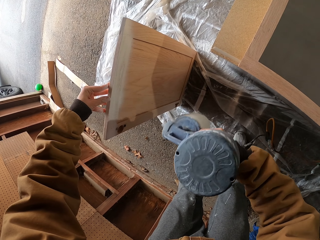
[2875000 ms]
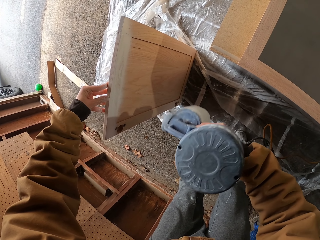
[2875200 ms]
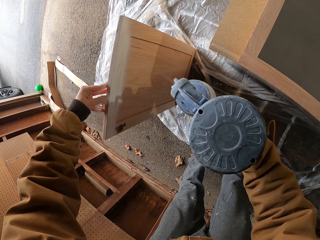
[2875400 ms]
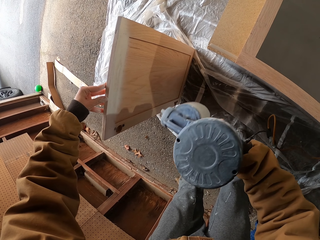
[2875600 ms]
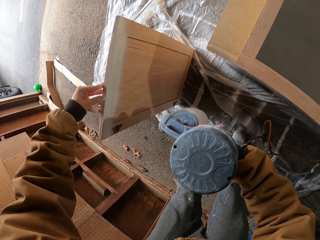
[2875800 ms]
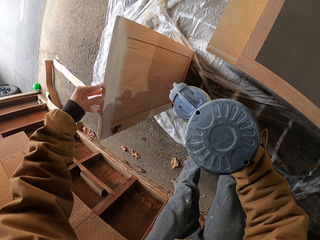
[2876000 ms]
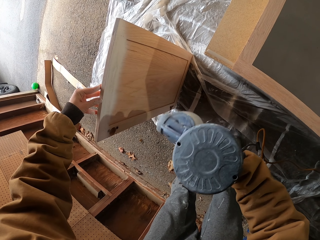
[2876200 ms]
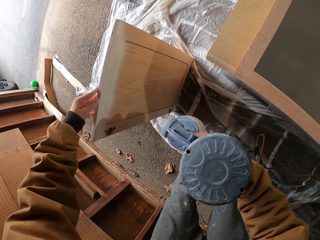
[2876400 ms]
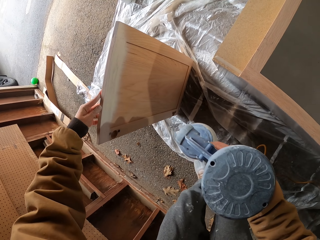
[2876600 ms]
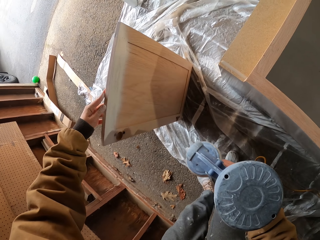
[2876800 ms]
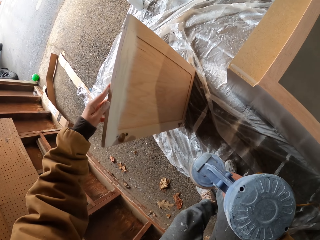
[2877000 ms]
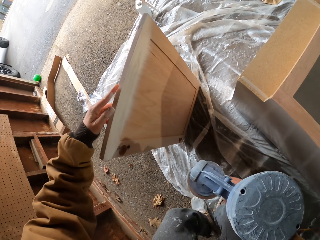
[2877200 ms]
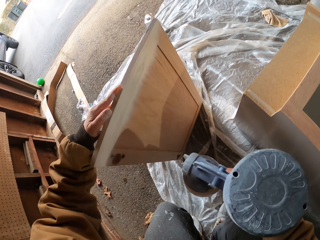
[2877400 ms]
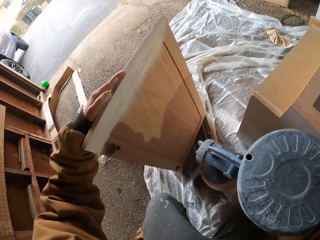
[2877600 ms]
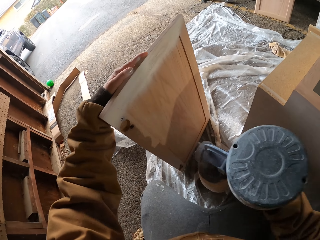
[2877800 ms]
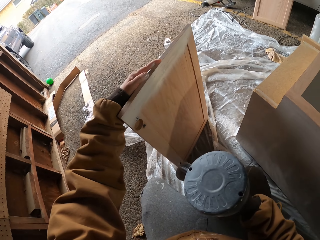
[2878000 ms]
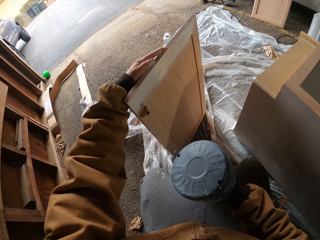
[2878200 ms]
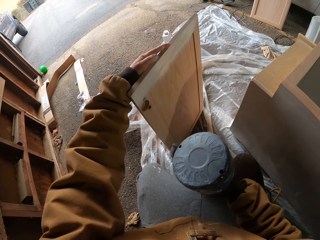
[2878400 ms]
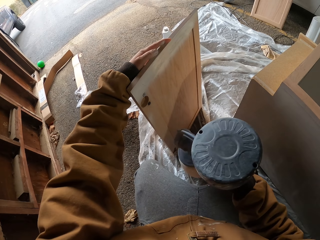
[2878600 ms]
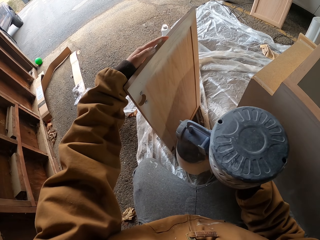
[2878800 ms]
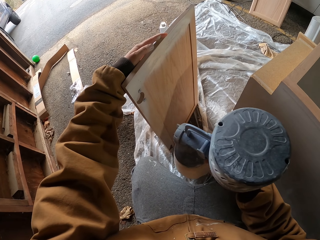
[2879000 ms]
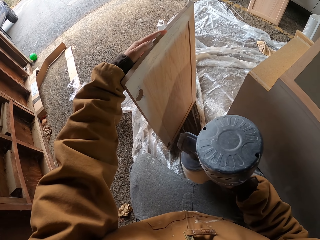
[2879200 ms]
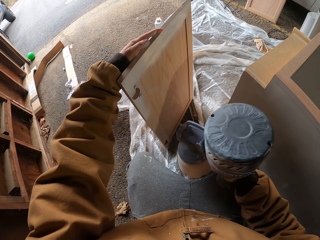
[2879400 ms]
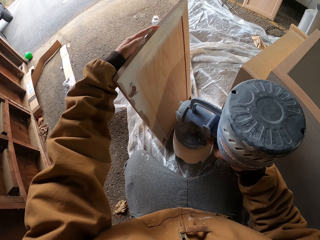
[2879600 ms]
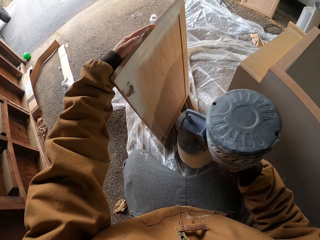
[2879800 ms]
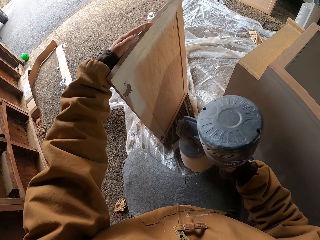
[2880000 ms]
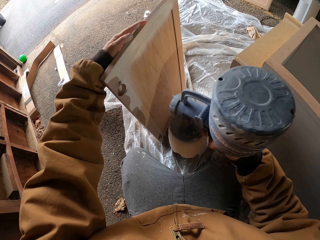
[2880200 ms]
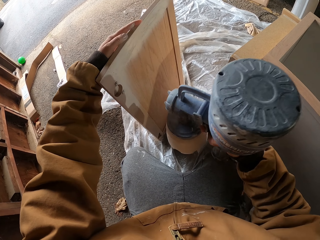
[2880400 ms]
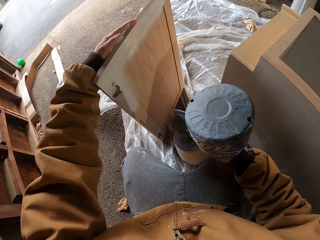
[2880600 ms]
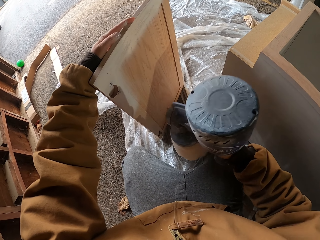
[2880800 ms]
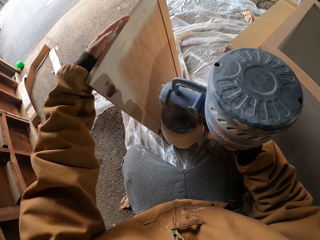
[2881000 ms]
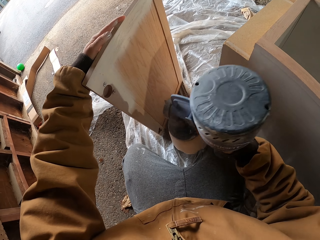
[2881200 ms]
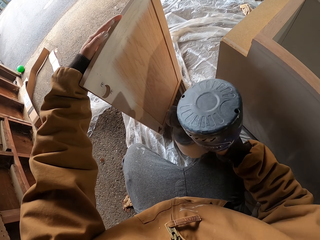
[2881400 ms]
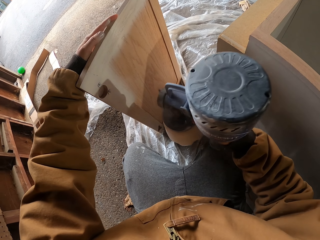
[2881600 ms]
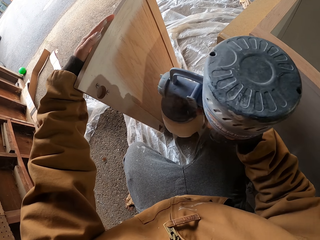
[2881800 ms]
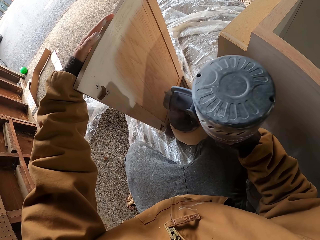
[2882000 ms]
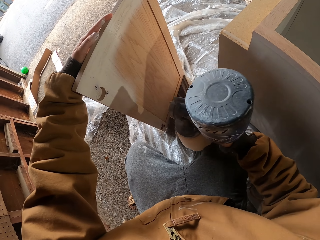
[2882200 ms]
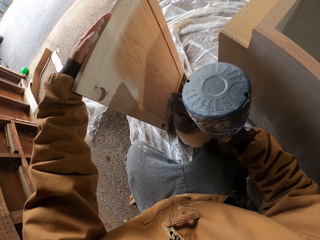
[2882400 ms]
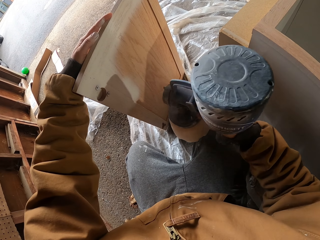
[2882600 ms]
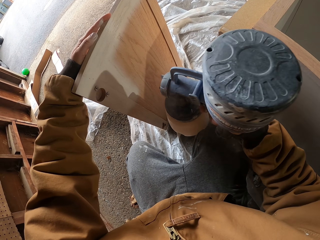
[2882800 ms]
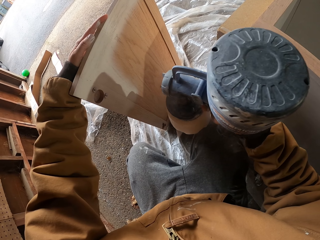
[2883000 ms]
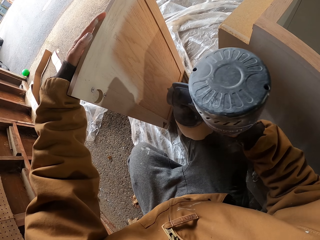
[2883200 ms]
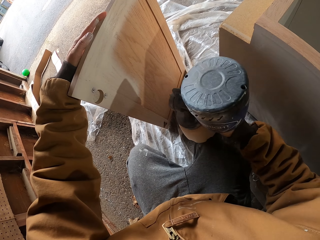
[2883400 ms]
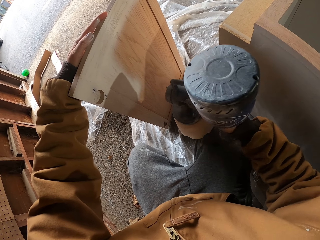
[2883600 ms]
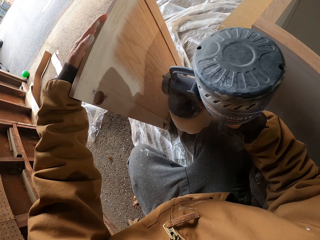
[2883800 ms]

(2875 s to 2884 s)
The camera wearer squats on the floor. They spray the paint on the piece of wood with the spray gun.

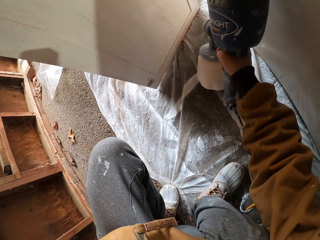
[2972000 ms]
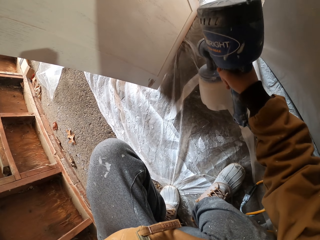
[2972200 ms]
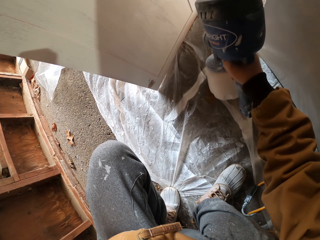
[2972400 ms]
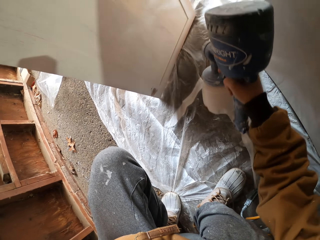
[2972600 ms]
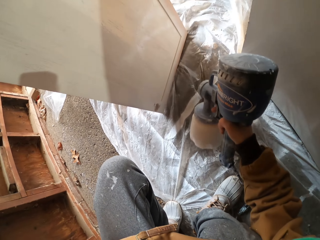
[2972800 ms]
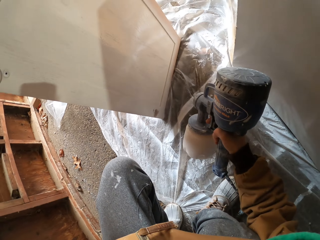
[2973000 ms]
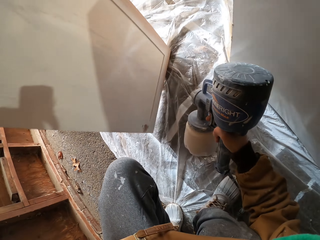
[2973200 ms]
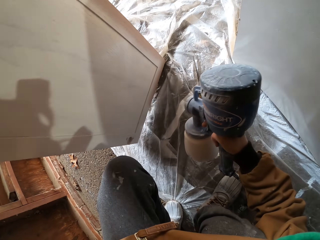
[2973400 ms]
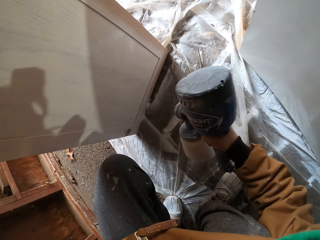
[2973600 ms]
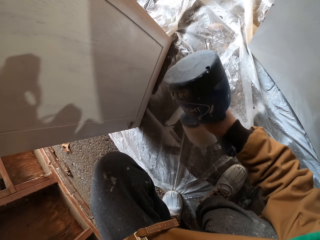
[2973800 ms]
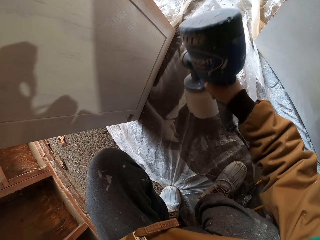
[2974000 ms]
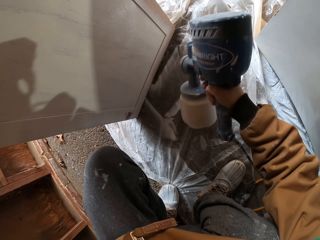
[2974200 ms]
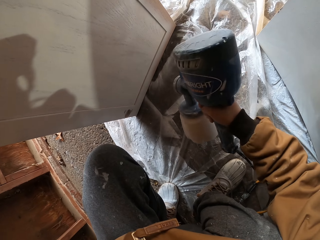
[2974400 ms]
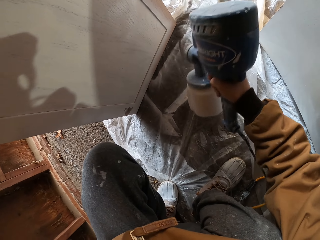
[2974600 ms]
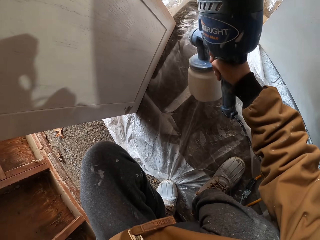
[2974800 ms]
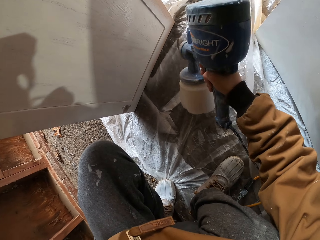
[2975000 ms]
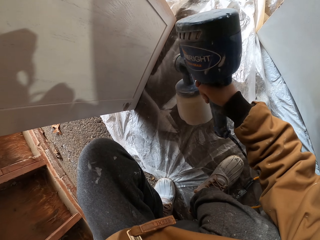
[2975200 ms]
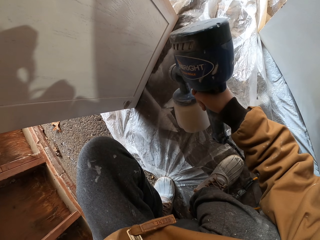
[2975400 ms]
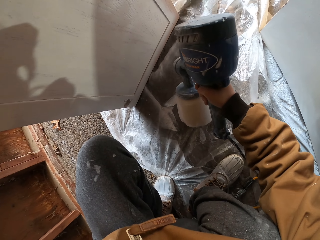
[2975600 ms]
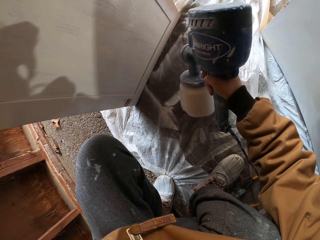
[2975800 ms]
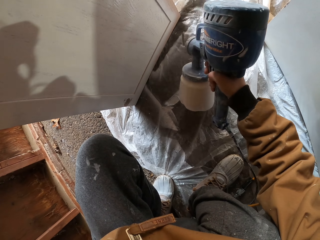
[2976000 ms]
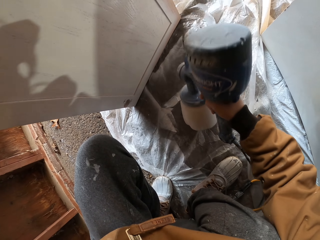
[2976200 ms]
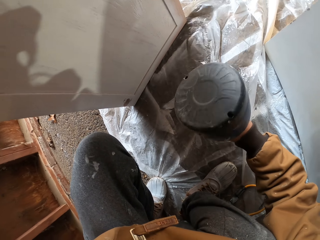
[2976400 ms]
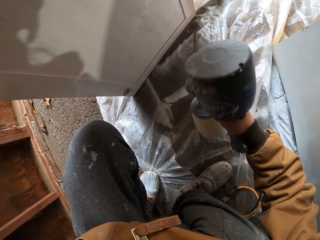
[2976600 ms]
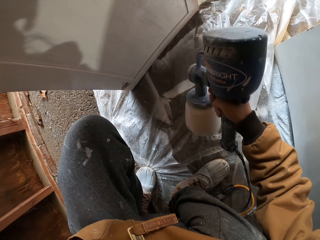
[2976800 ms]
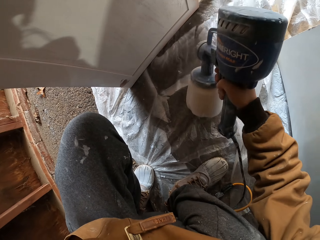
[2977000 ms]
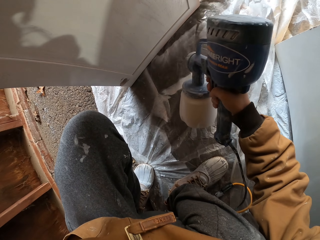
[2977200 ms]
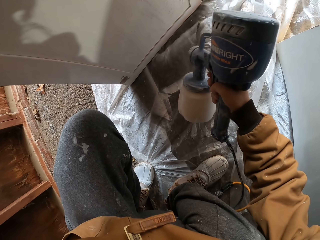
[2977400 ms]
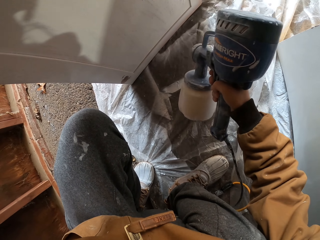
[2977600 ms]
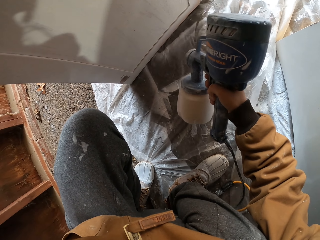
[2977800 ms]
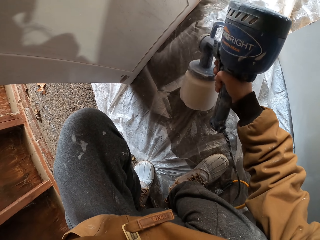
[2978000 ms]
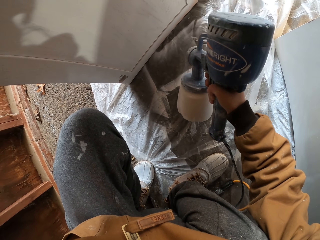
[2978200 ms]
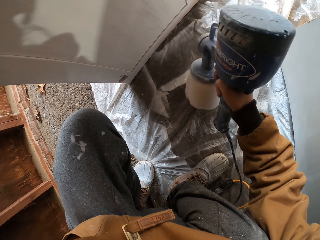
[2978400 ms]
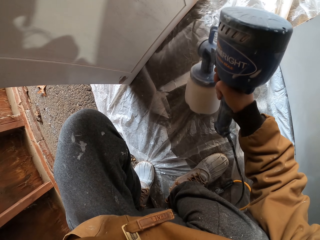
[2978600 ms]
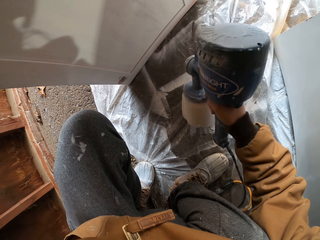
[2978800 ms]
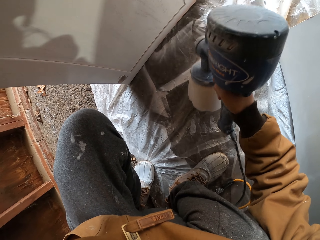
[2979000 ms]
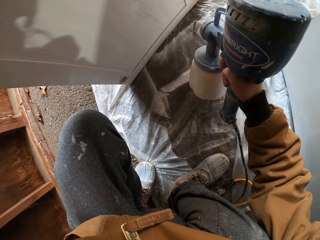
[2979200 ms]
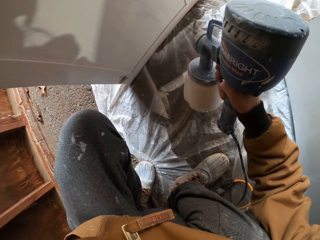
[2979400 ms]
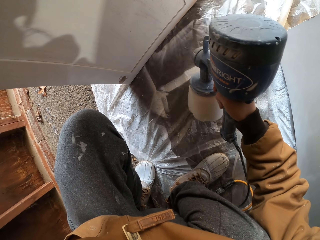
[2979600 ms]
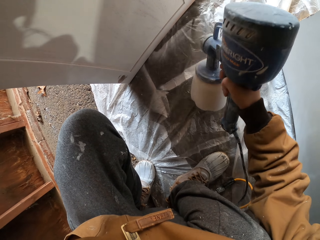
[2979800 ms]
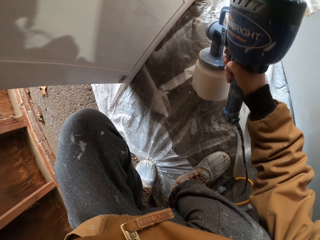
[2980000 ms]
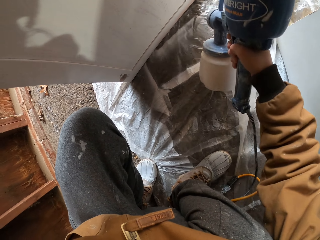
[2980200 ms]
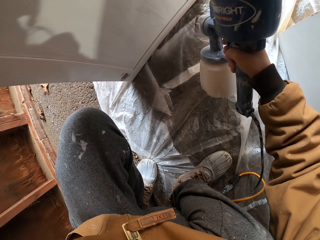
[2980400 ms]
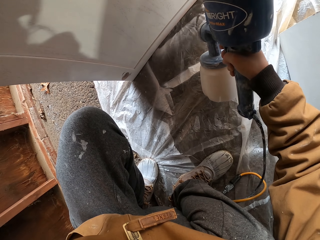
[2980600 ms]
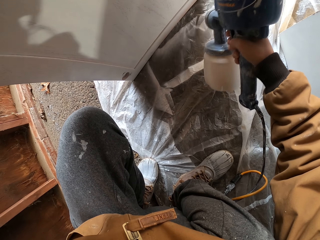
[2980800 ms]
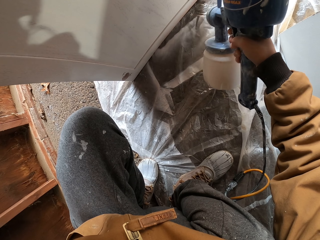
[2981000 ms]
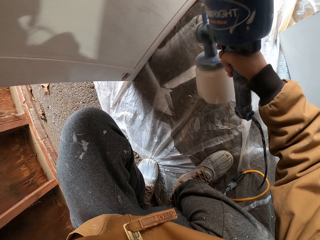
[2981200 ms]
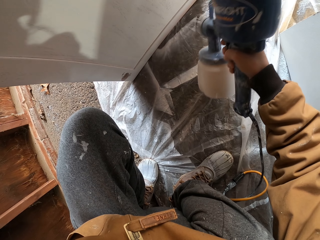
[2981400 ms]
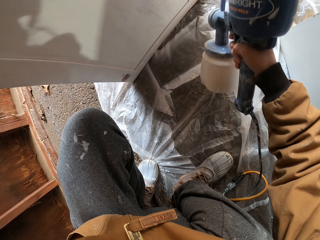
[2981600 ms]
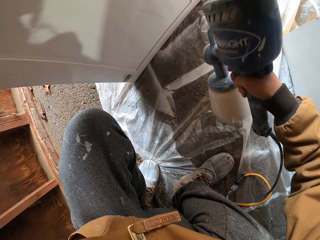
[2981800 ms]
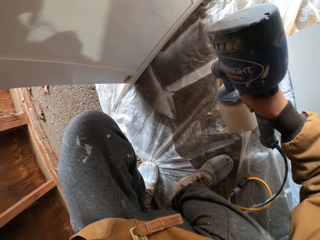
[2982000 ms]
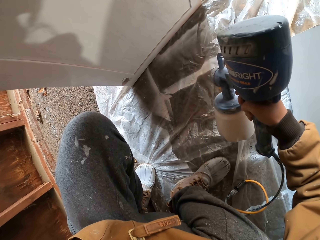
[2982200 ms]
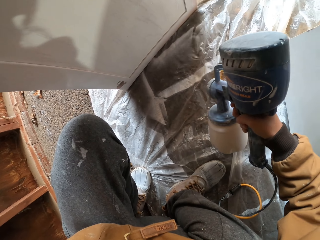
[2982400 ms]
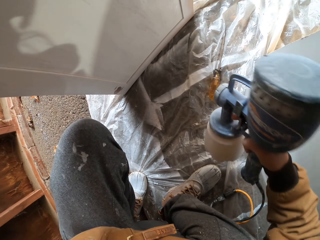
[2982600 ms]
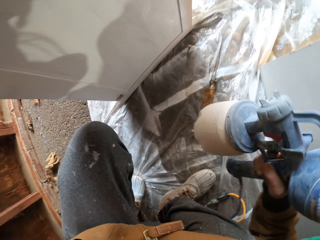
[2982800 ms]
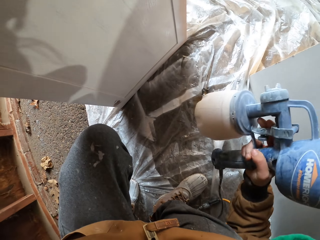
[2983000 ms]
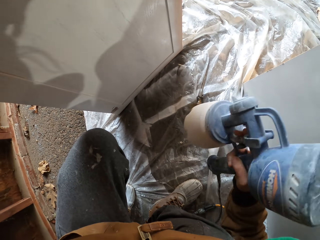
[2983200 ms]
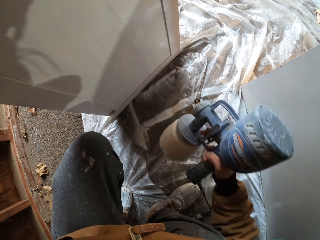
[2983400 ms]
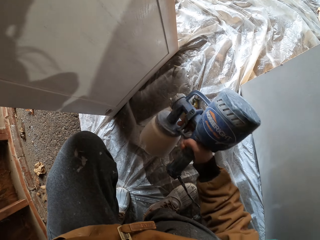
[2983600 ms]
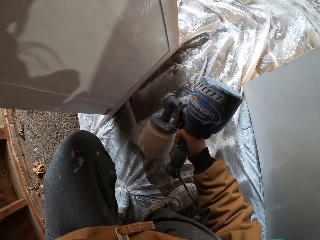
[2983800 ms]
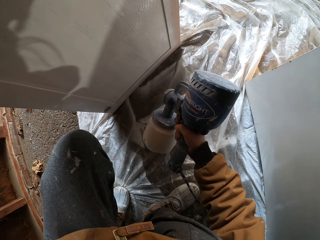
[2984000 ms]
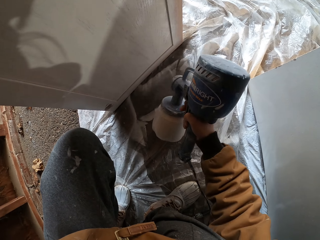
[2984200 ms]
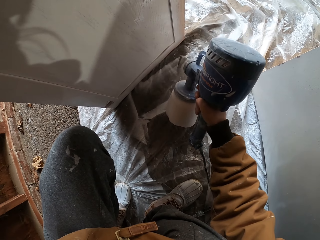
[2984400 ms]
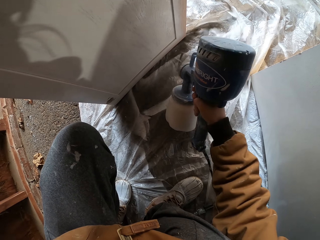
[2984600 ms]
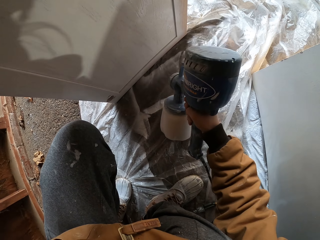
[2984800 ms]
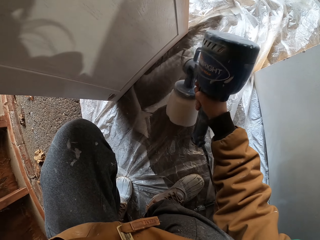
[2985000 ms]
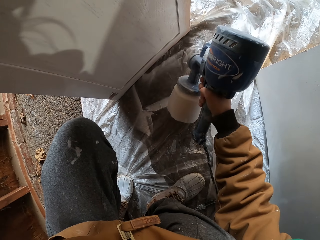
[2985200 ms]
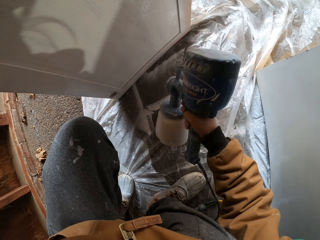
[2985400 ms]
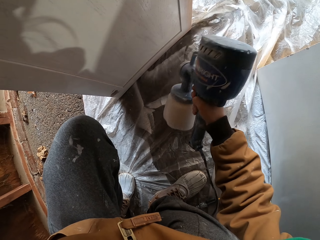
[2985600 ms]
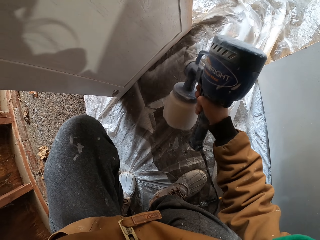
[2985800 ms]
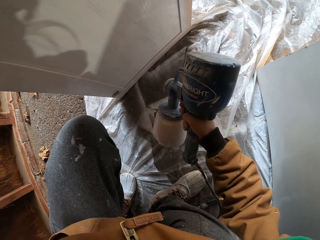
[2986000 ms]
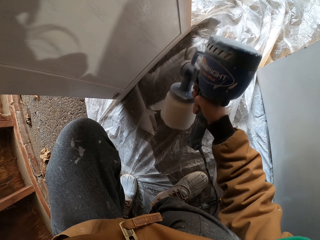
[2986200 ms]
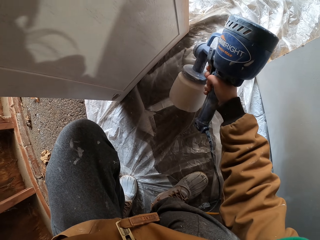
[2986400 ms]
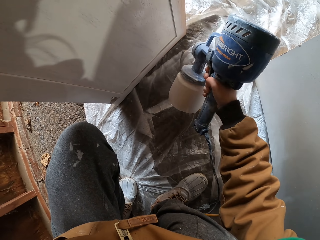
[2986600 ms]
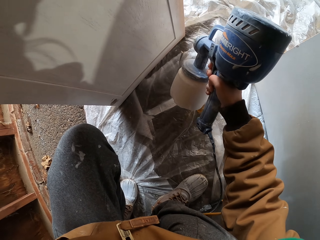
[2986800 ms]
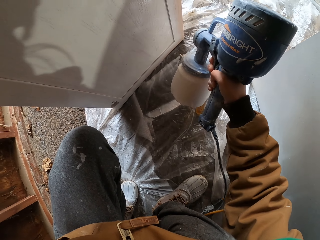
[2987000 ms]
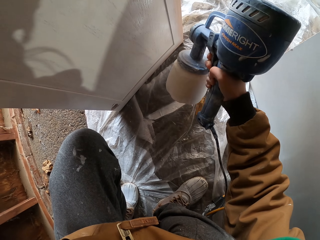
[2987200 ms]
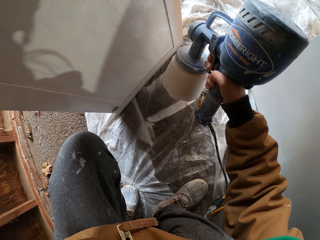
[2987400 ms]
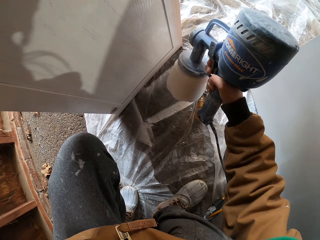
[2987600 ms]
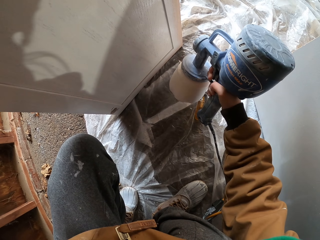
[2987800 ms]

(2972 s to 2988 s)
The camera wearer adjusts the piece of wood. They move the wood while painting. They shake the spray gun and apply the paint on the wood using the paint spray gun.
